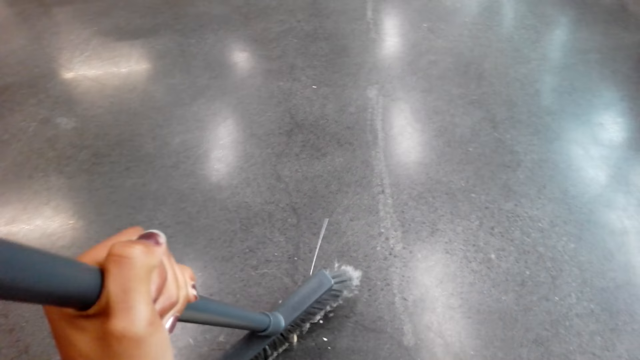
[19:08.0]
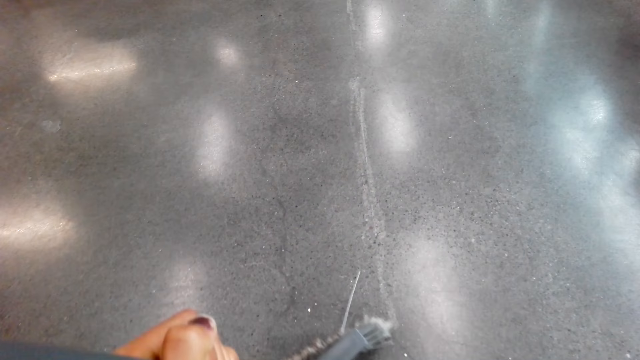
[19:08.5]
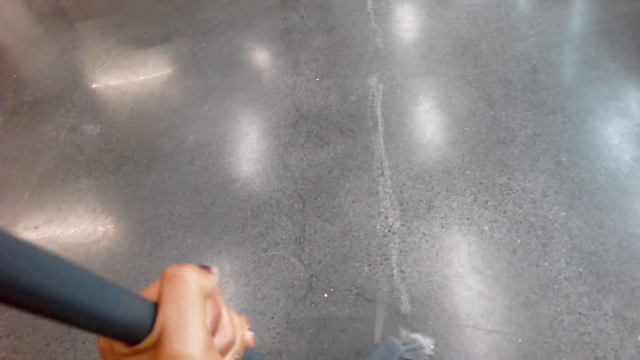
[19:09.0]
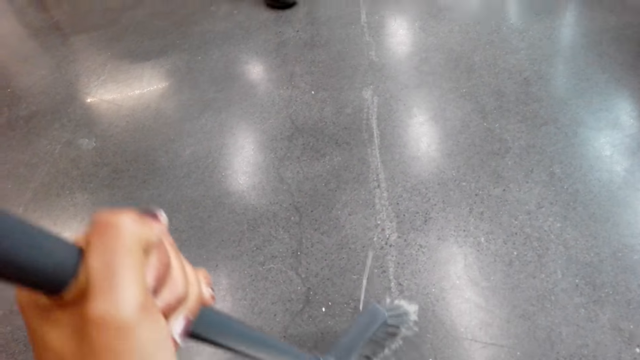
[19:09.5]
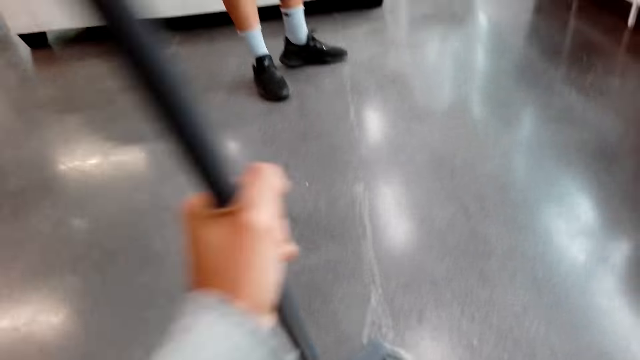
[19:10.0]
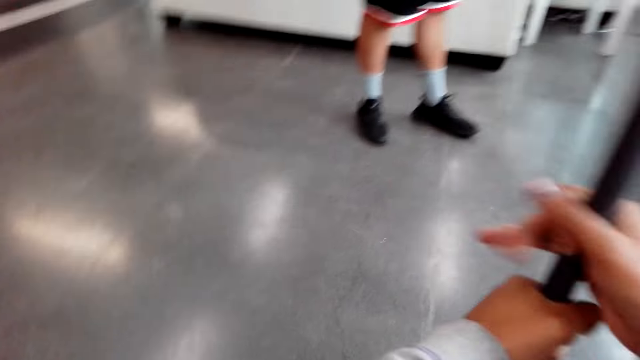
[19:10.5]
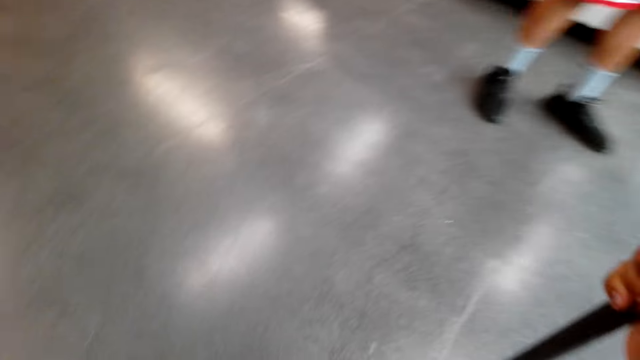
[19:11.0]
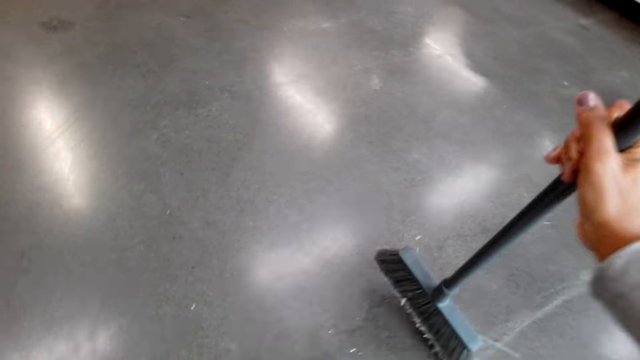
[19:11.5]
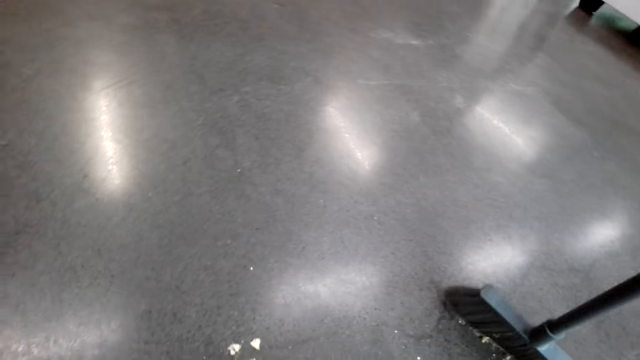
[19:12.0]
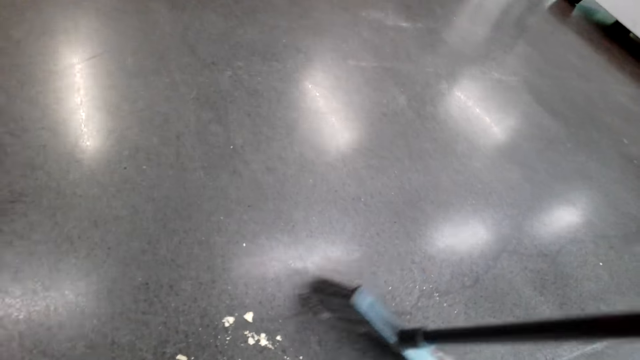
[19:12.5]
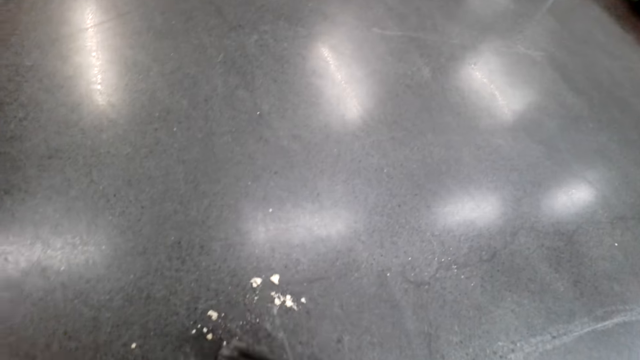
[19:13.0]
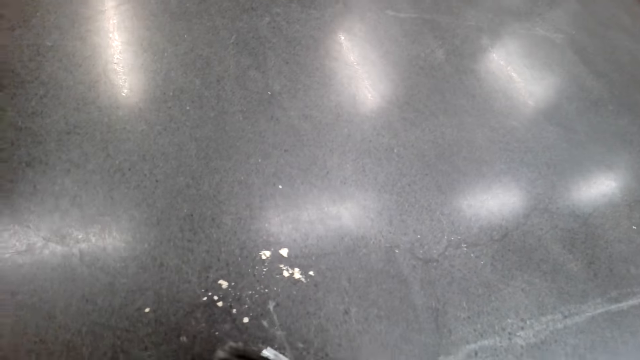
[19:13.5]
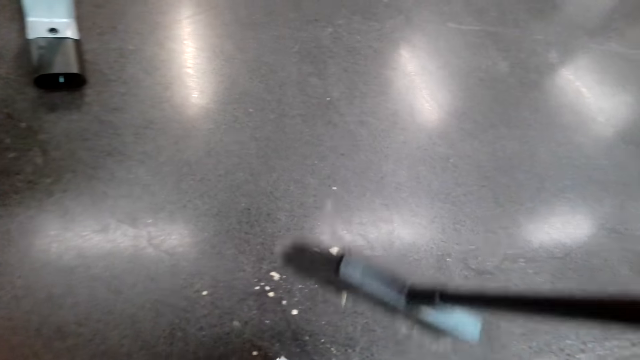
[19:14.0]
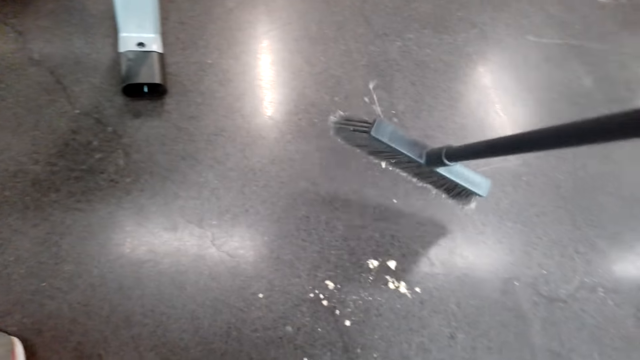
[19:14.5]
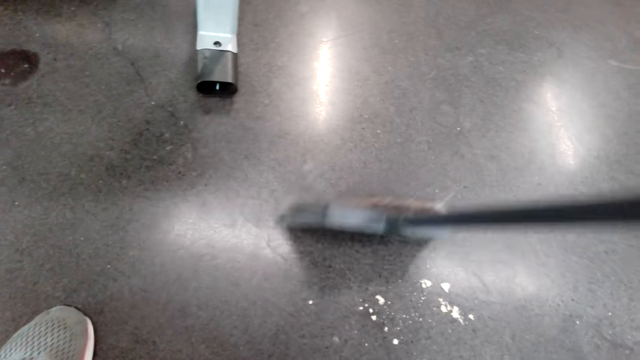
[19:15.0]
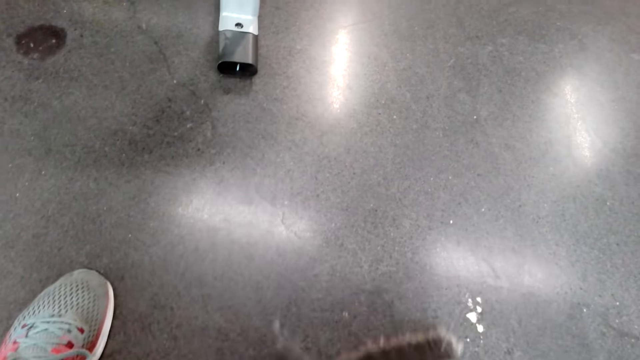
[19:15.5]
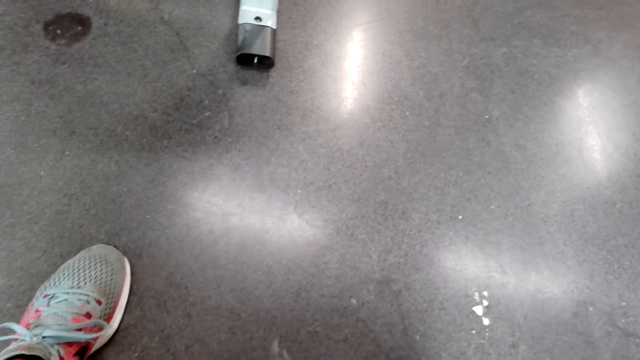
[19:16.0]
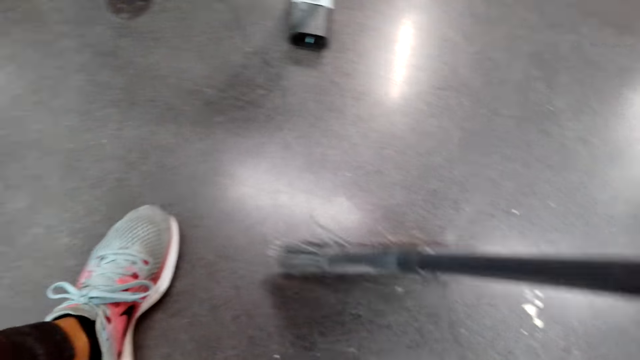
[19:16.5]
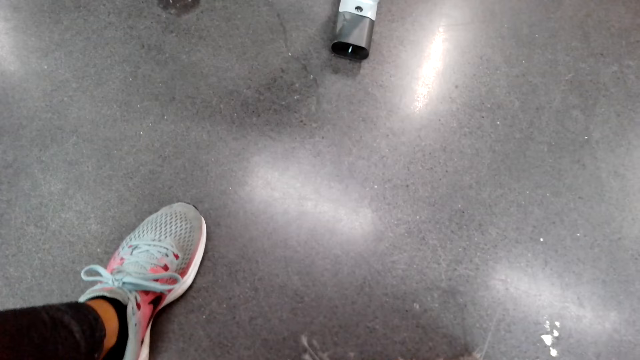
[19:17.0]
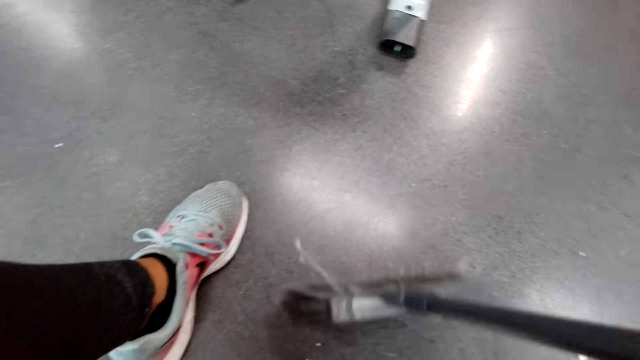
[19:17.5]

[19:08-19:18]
The camera wearer gathers dirt. They hold the broom with both hands and turn the broom. They clean the floor and gather dirt.

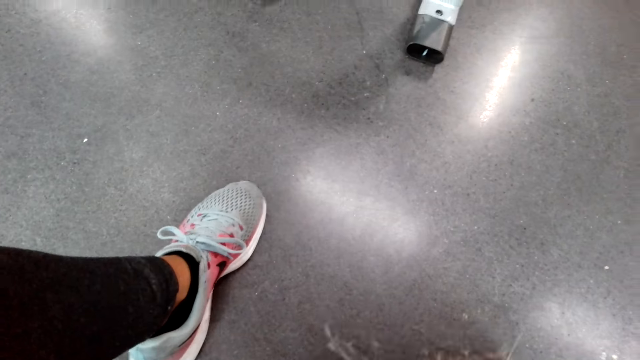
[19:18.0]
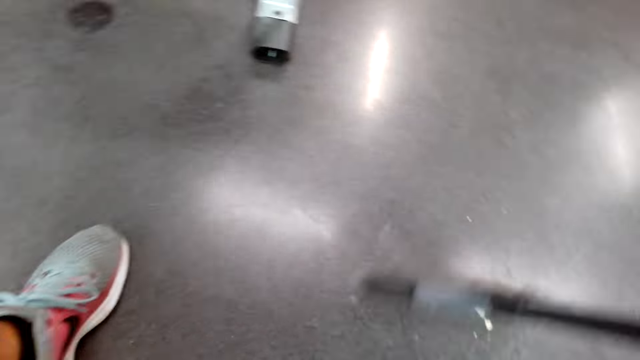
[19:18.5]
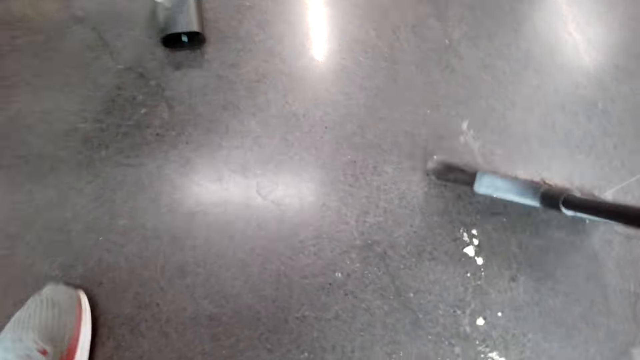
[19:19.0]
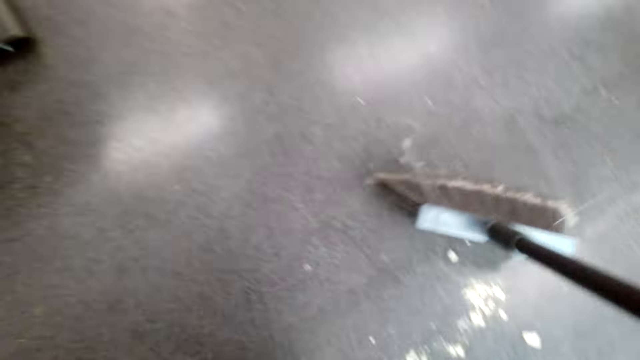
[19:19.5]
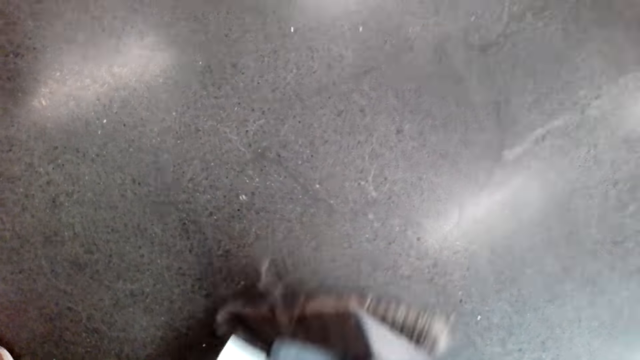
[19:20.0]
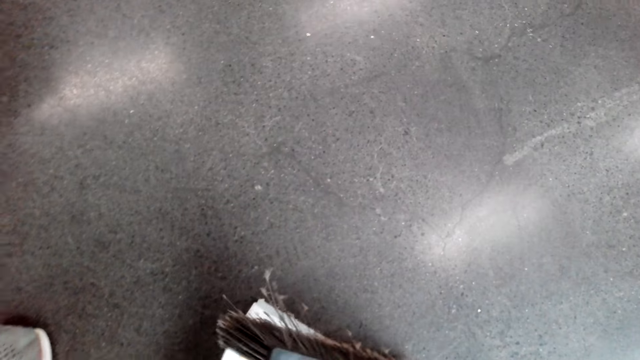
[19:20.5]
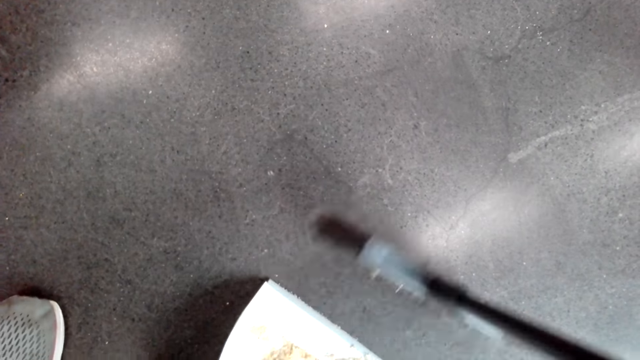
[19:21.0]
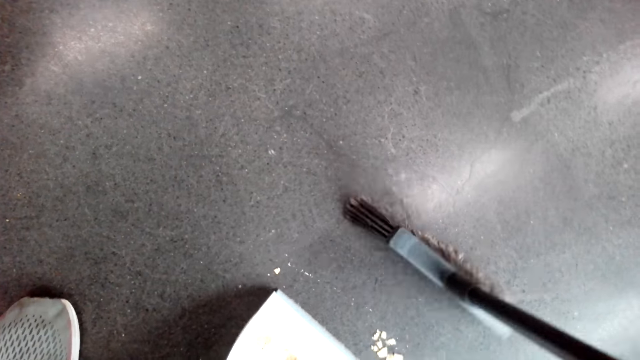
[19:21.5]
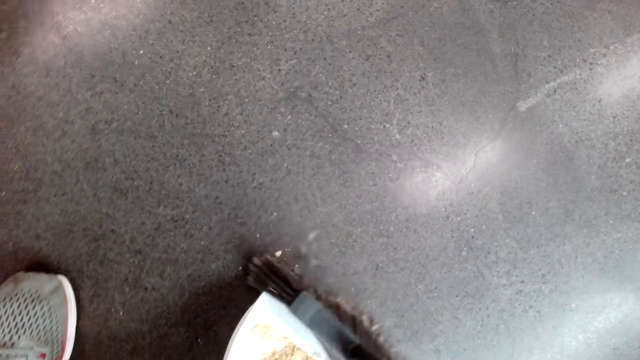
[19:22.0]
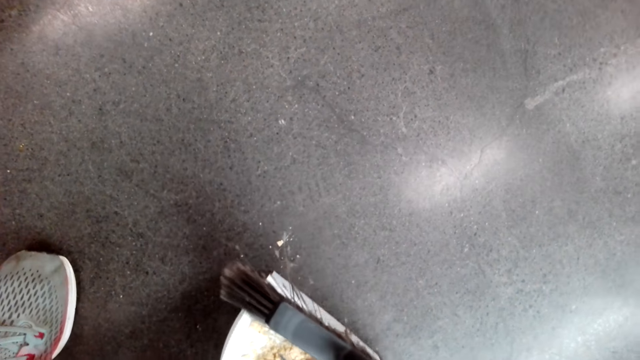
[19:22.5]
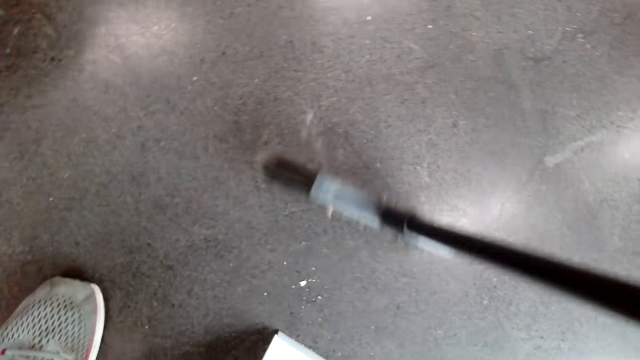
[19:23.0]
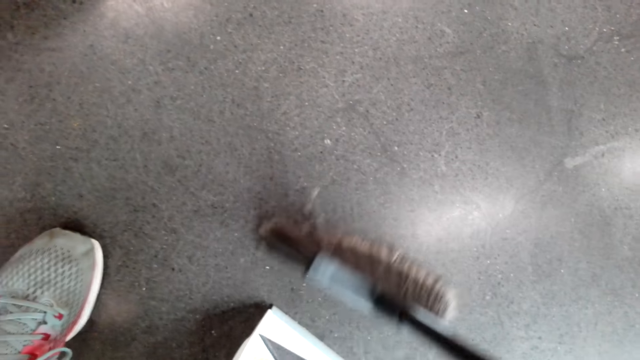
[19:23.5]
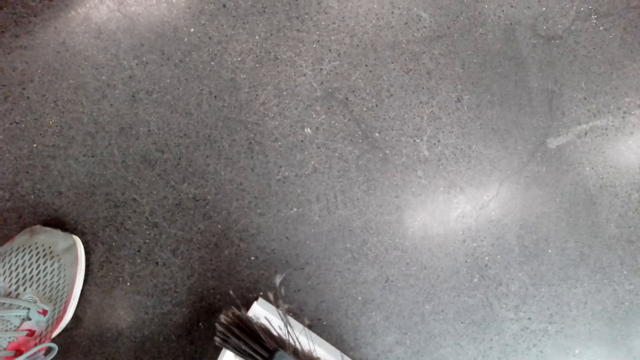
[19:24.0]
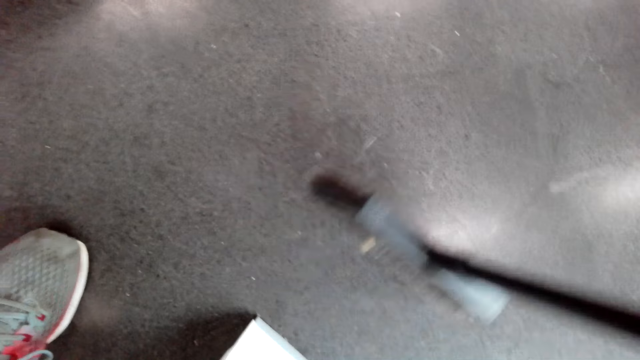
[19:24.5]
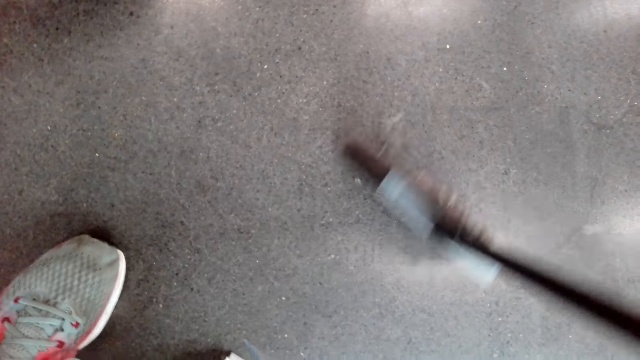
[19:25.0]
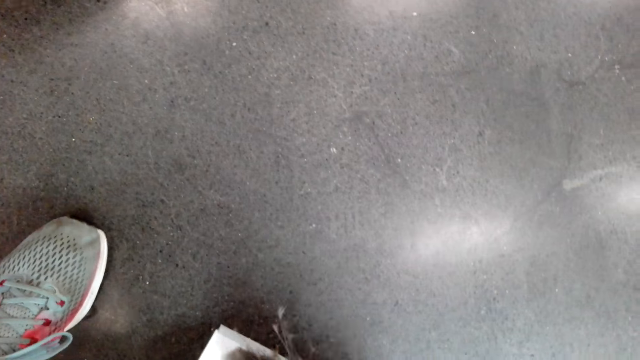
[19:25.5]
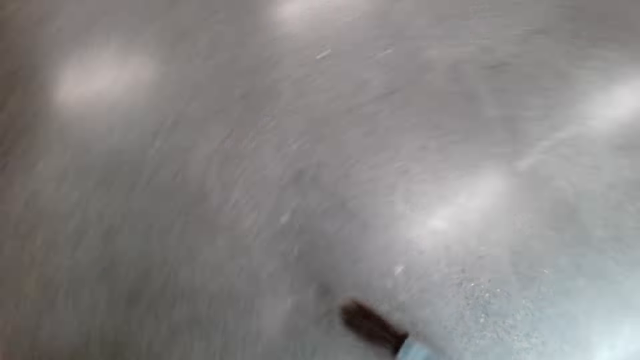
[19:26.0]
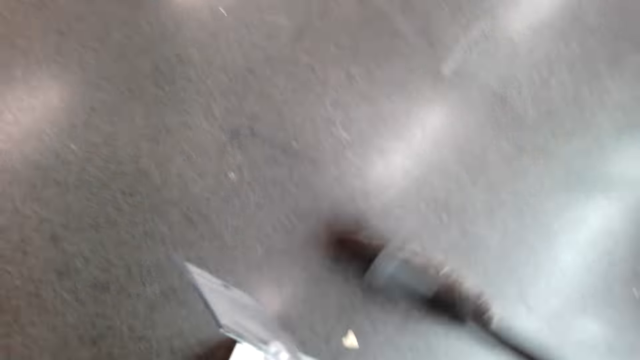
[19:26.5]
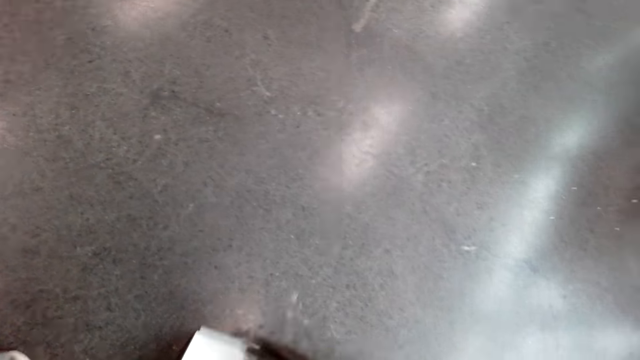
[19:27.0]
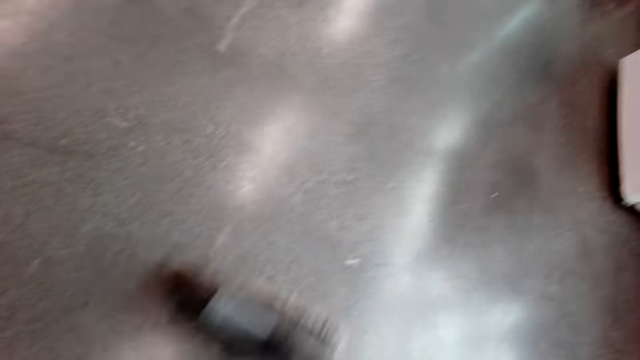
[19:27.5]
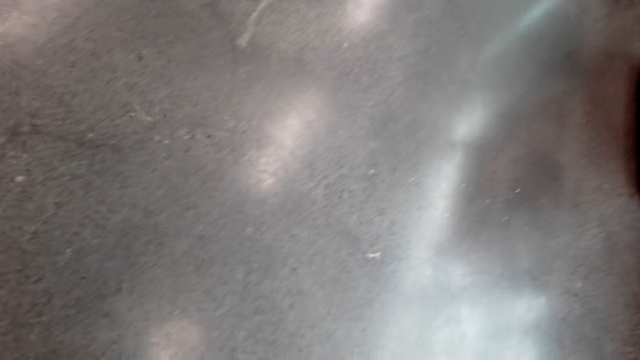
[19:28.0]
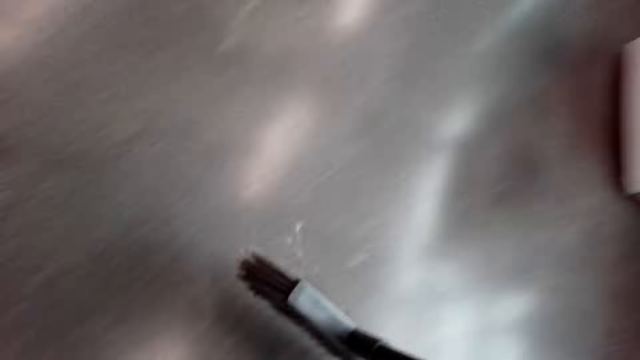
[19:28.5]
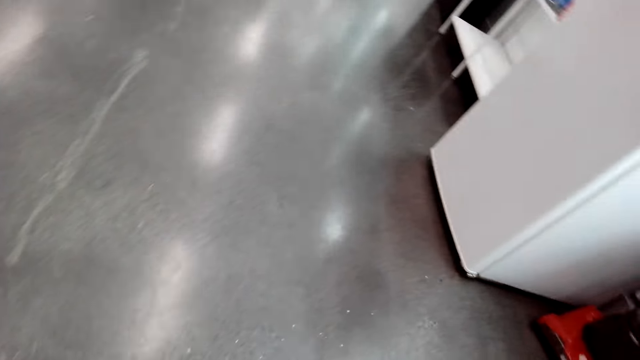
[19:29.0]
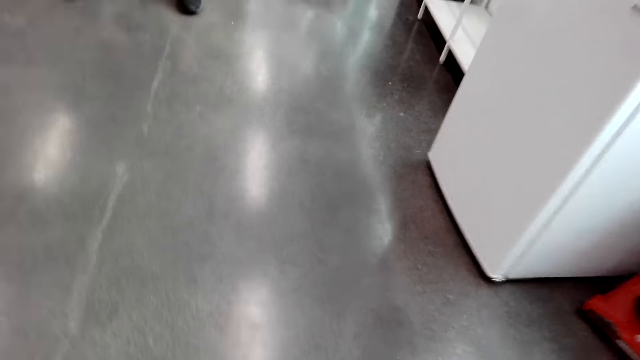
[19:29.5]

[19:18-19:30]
The camera wearer collects dirt, puts the dirt on the dust pan and looks around.
